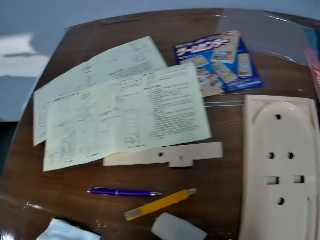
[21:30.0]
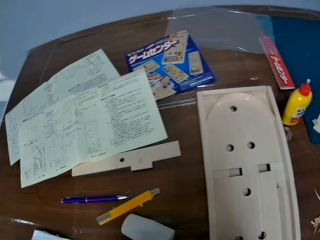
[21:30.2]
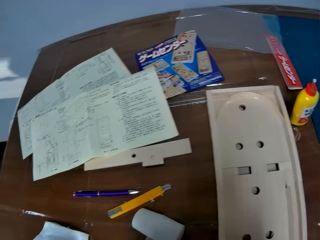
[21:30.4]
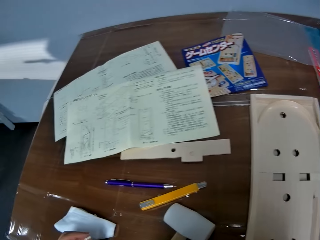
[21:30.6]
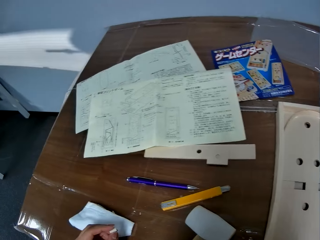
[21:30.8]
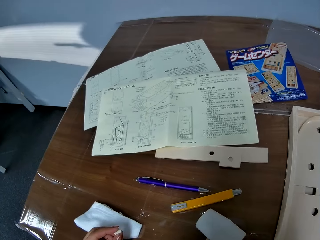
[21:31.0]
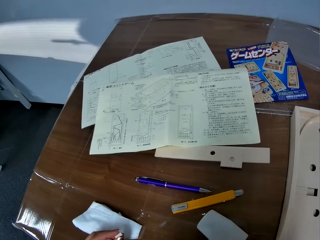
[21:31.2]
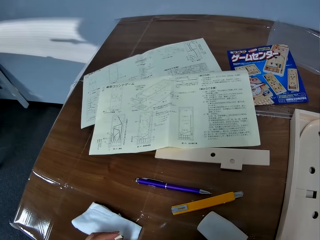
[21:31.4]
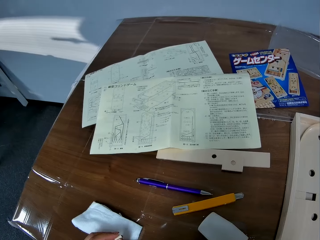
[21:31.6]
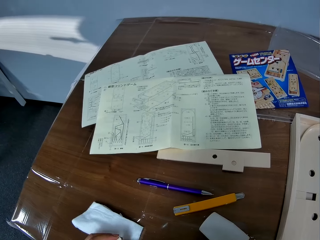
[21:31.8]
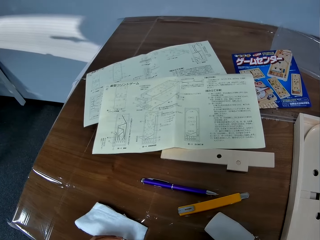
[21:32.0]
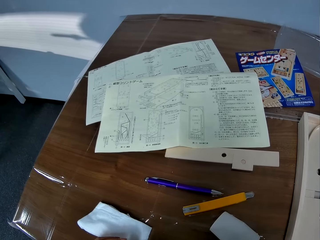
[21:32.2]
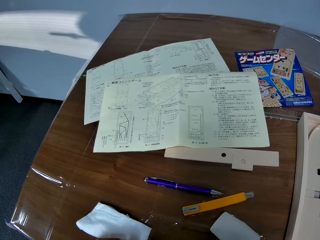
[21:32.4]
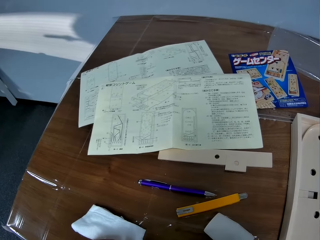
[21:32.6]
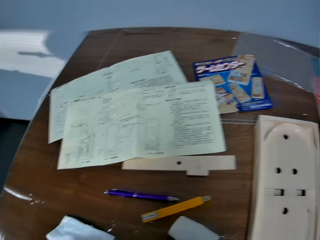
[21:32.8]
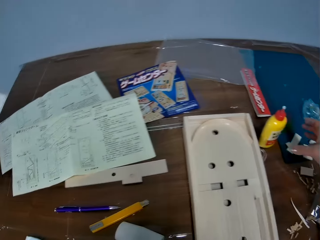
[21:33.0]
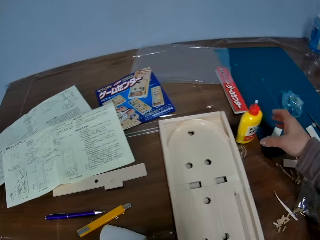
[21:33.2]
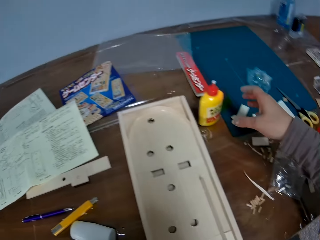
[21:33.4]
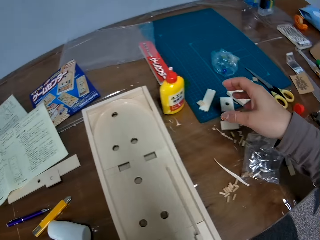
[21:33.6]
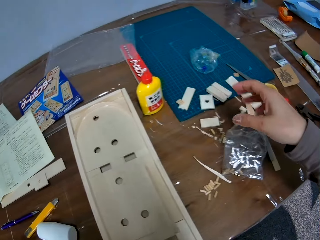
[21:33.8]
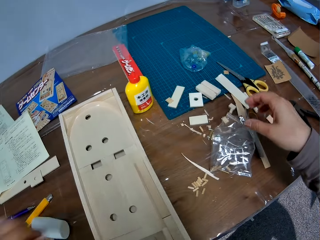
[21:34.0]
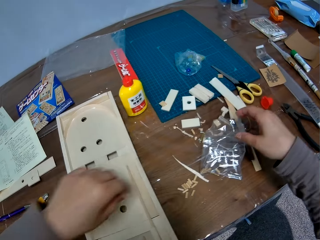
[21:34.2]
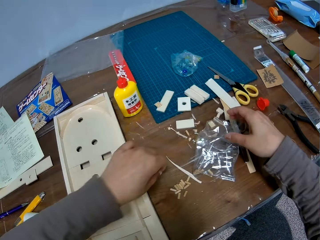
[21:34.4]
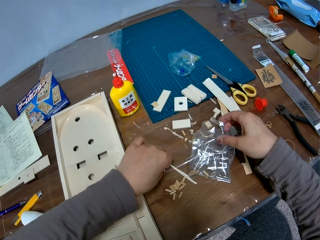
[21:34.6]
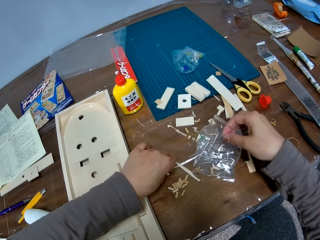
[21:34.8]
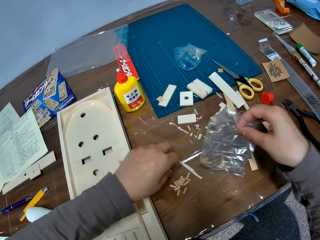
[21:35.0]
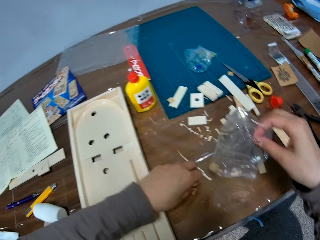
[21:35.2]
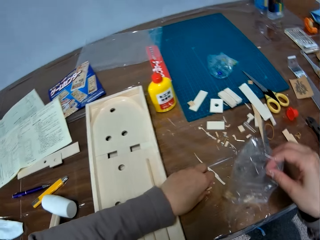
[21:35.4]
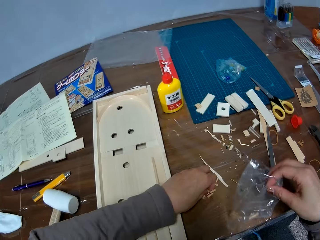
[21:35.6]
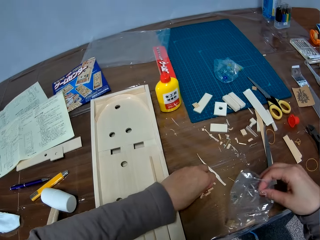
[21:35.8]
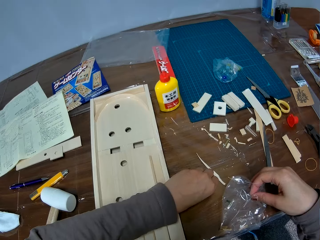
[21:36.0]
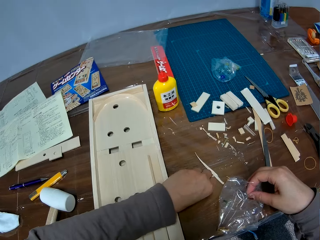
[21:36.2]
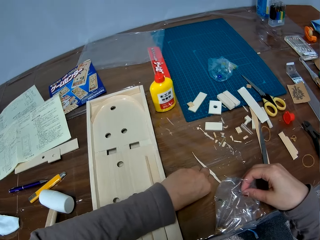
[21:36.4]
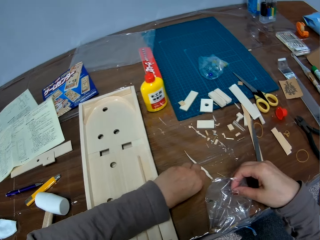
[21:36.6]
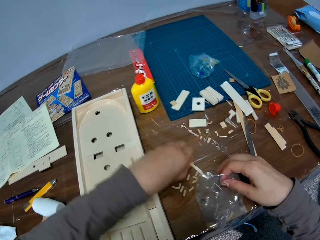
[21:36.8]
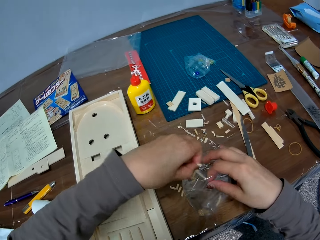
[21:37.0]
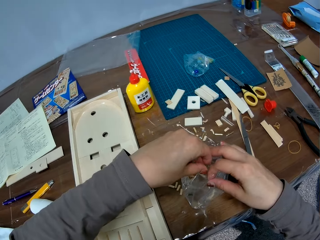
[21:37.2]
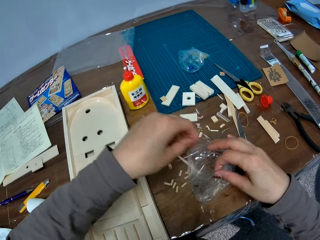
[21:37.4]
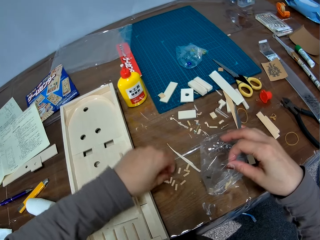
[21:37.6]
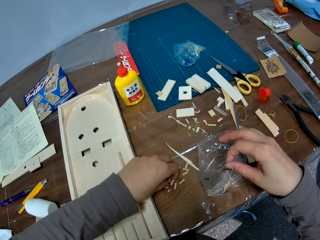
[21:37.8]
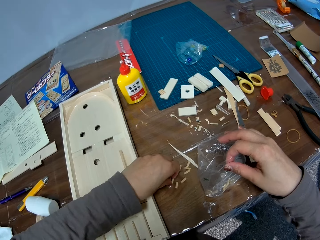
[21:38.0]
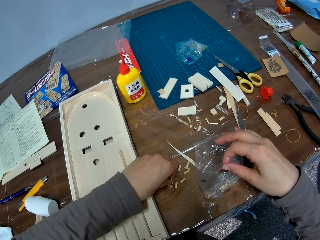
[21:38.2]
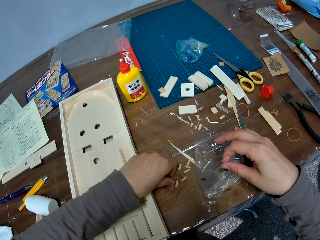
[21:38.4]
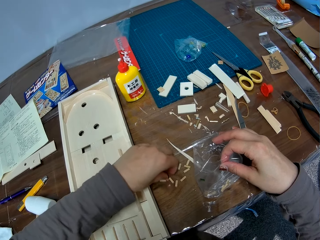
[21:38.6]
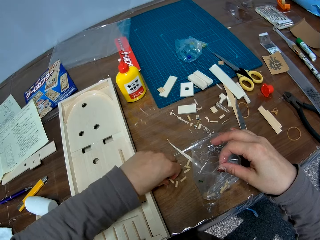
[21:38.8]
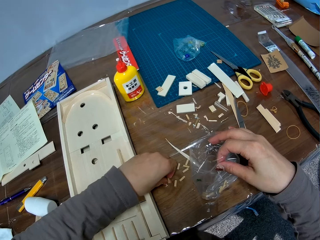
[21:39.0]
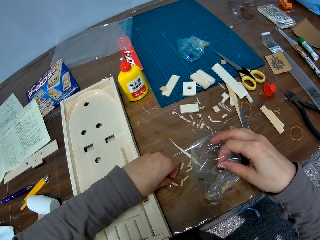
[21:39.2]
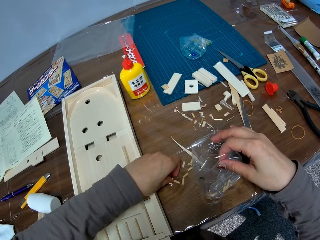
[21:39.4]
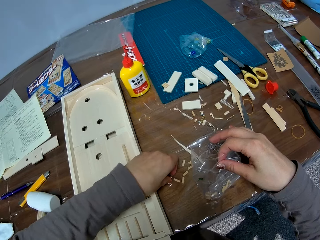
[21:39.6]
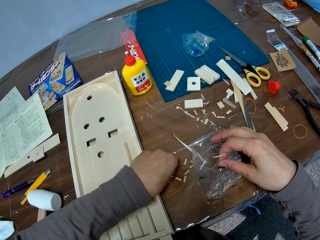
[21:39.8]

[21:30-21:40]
The camera wearer looks away from the manual. She stares at the manual. She looks away from the manual. She picks up the plastic bag from the table with her right hand. She places the wood on the table. She puts the small pieces of wood in the plastic bag. She picks up the pieces of wood. She throws the pieces on the paper. She picks up the pieces of wood.

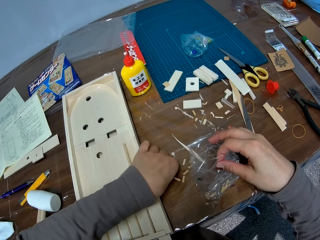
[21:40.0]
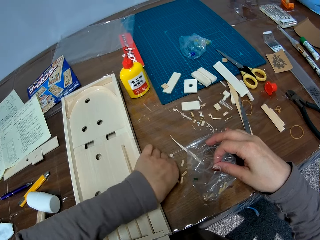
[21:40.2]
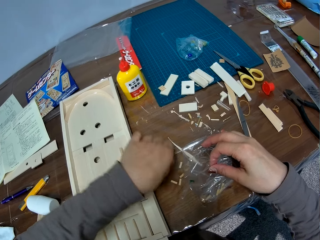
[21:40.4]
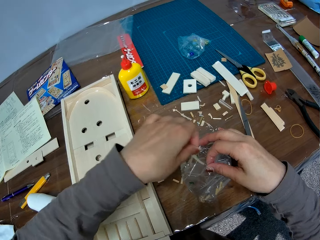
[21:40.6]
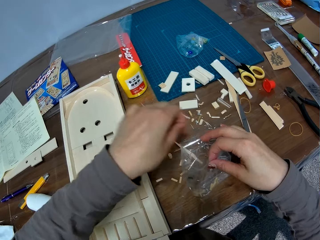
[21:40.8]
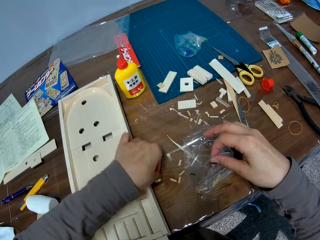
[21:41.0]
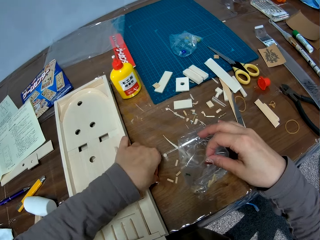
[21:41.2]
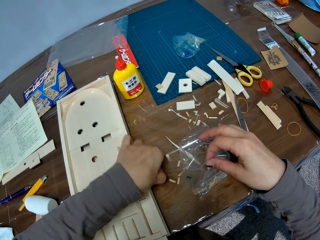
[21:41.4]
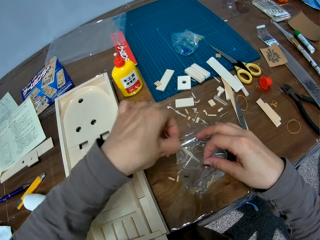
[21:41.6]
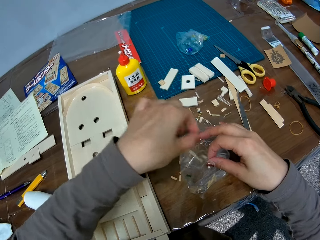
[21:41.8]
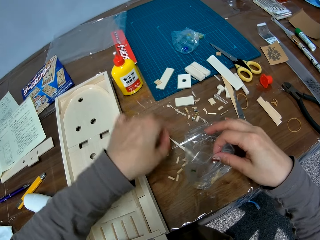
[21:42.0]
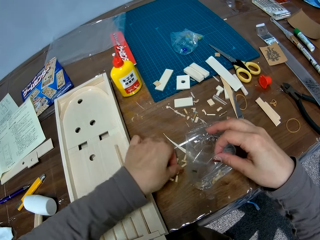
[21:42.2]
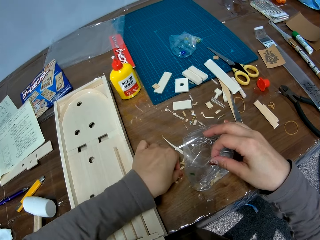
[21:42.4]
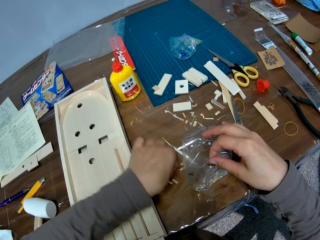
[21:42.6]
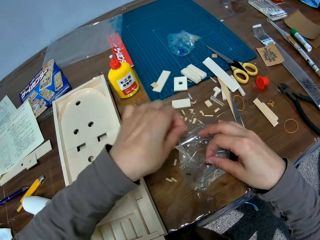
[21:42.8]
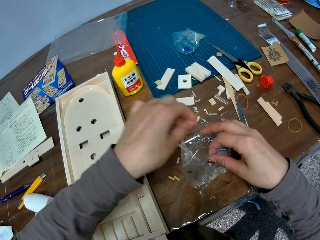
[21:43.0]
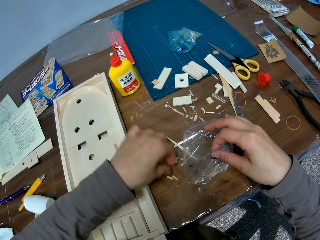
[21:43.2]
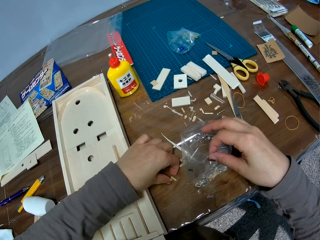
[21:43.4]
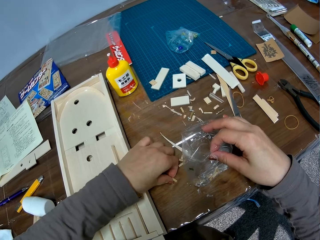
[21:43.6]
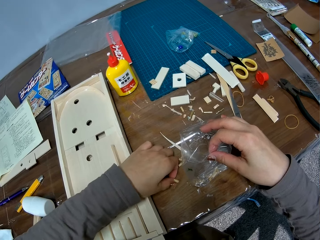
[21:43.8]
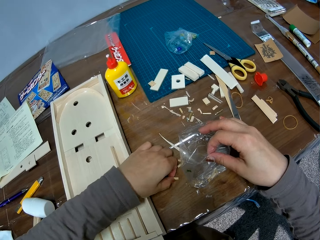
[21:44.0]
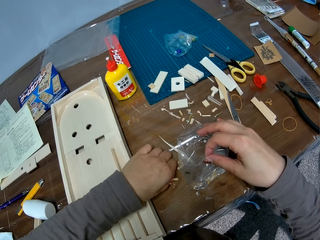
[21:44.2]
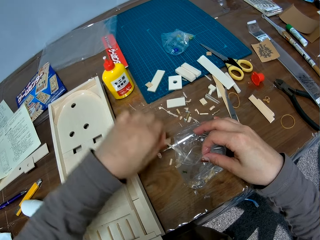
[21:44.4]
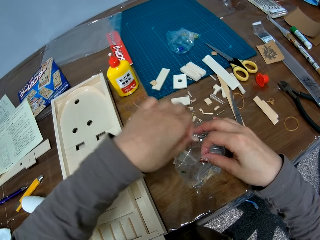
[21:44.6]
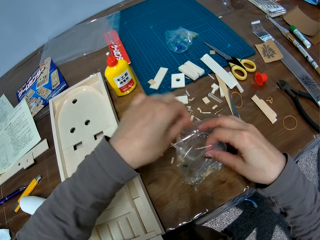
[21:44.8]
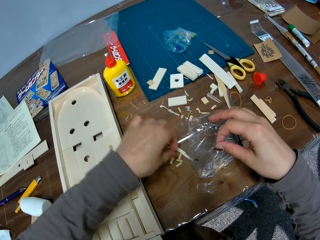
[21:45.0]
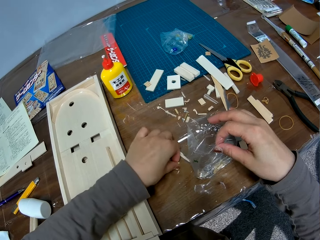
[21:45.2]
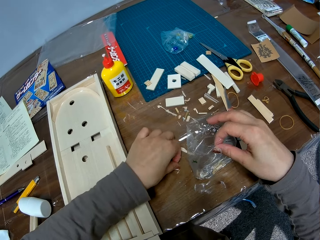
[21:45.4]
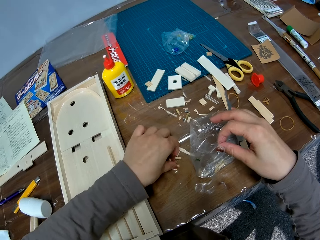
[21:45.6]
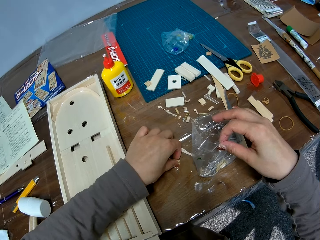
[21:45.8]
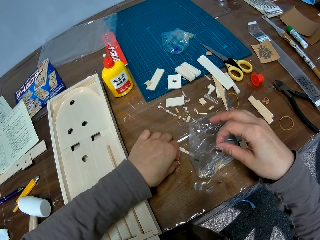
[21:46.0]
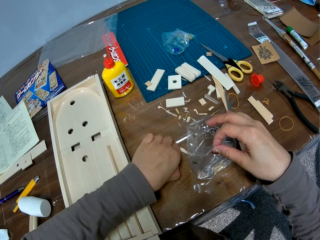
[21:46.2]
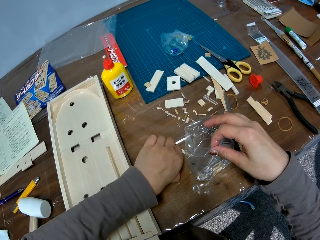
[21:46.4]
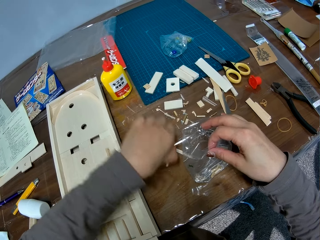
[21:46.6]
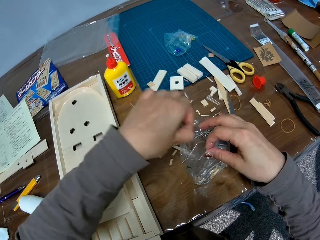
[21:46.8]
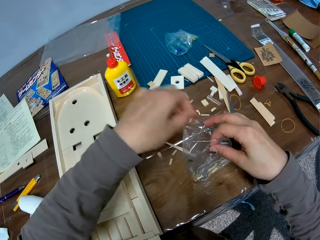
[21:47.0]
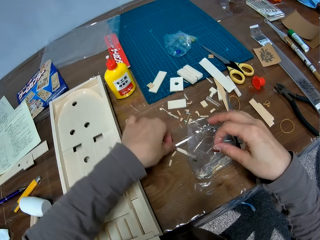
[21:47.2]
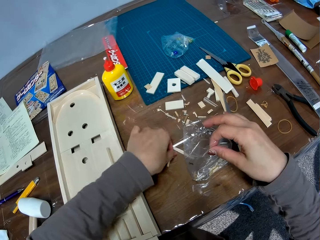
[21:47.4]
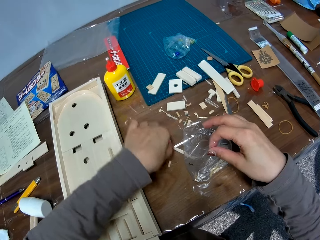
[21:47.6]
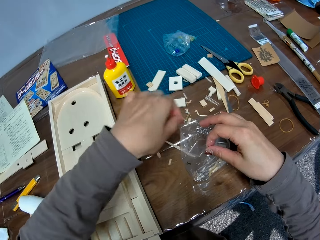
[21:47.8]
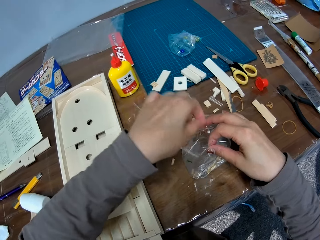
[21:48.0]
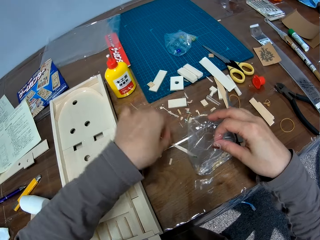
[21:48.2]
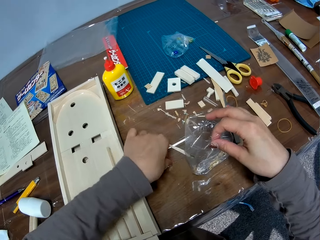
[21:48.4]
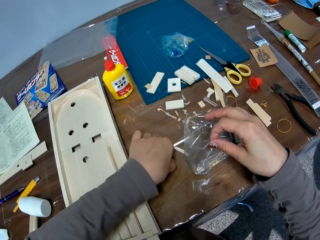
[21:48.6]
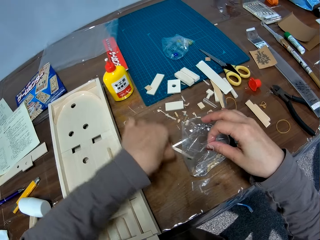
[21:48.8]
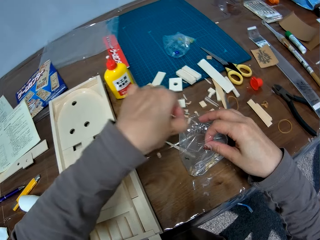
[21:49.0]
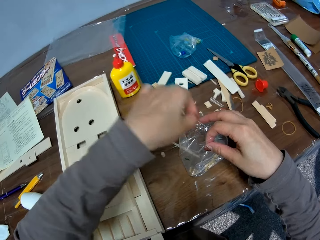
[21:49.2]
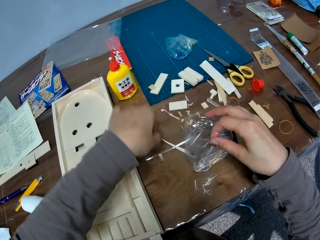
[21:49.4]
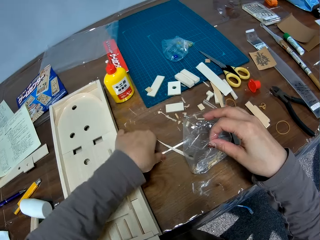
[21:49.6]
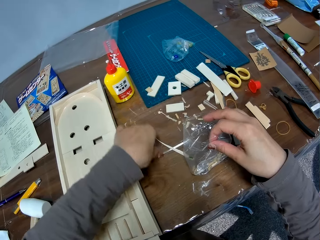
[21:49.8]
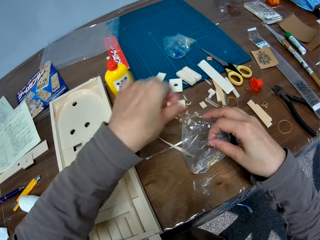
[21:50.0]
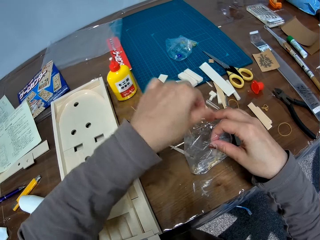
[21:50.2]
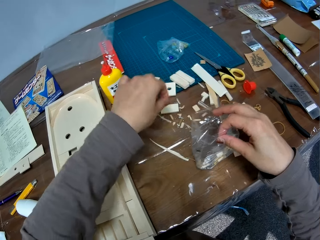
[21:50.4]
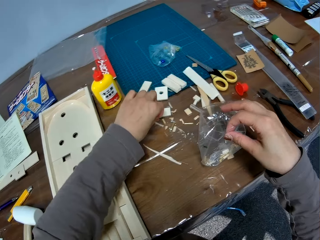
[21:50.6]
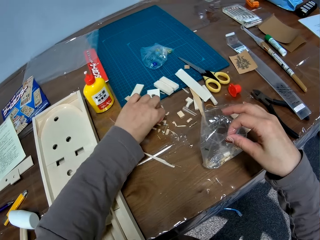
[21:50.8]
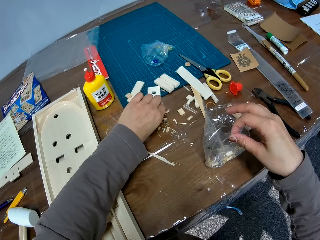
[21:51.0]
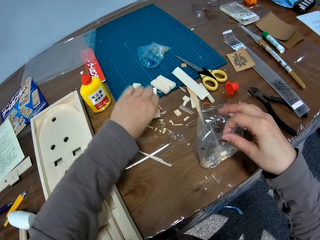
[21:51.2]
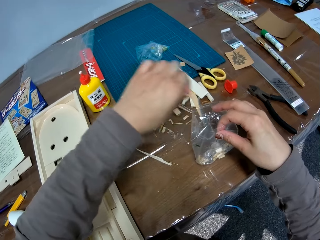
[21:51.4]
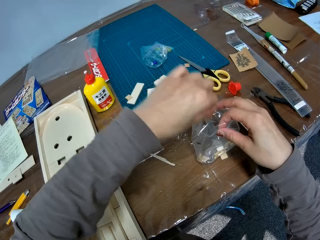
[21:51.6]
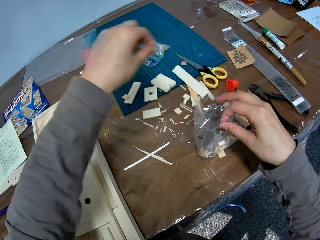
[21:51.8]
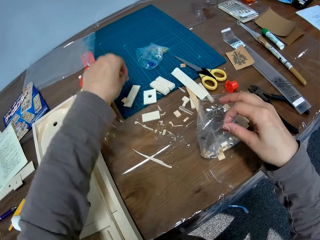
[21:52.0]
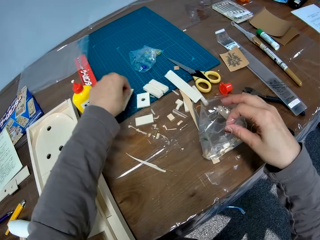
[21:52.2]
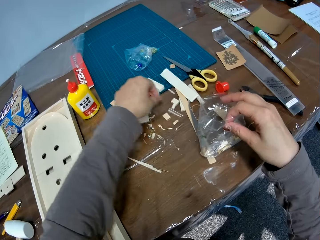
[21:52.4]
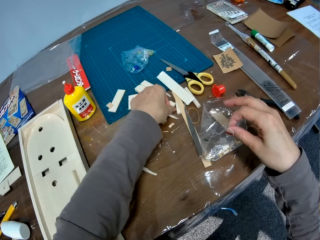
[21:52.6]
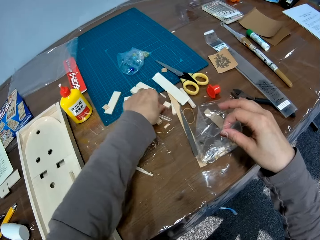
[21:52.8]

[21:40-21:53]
The camera wearer throws the wood on the paper. They pick up a piece of wood. They throw the wood on the paper. They pick up a piece of wood. They throw the wood on the paper. They pick up a piece of wood. They throw the wood in the paper. They pick up a piece of wood. They throw the wood on the paper. They pick up the wood. They throw the wood in the paper. They pick up the wood. They throw the wood in the paper. They pick up the wood. They throw the wood in the paper. They pick up the wood. They throw the wood in the paper.
